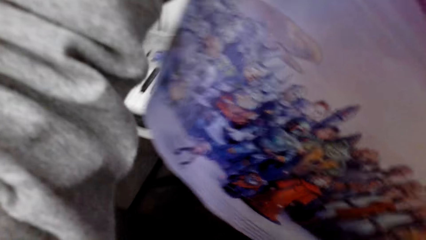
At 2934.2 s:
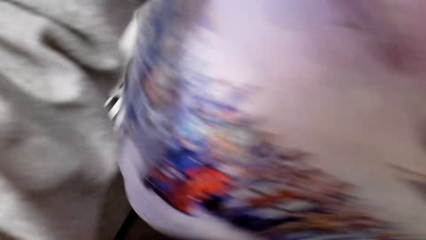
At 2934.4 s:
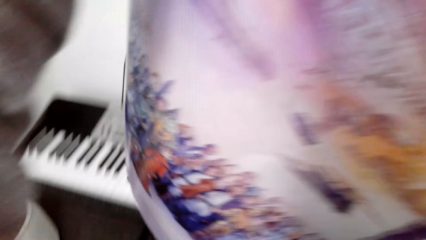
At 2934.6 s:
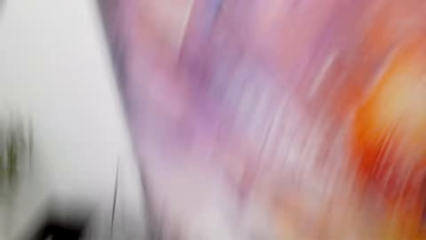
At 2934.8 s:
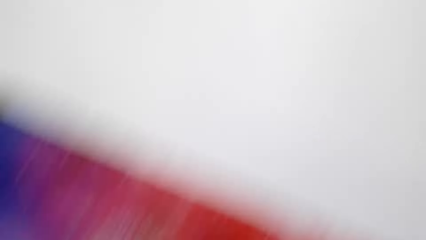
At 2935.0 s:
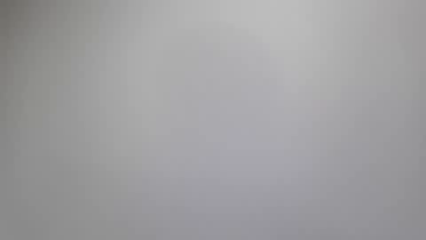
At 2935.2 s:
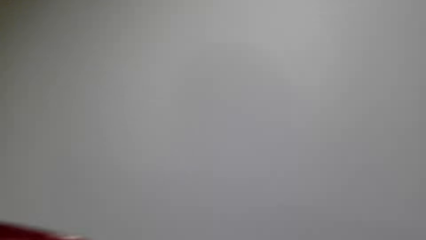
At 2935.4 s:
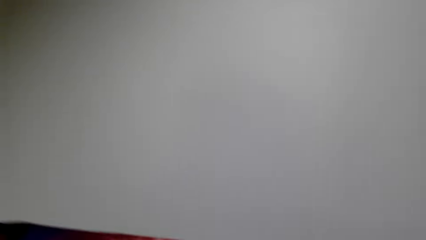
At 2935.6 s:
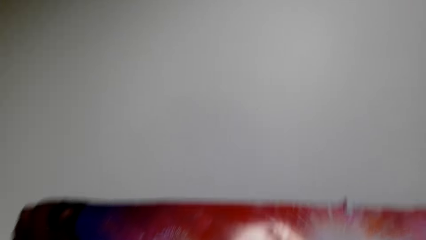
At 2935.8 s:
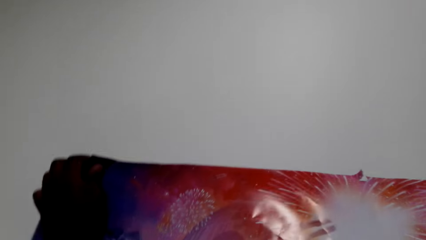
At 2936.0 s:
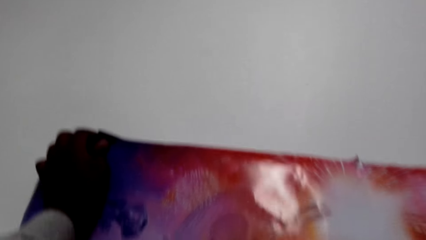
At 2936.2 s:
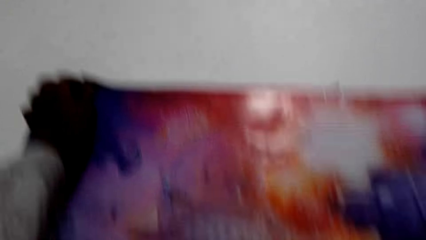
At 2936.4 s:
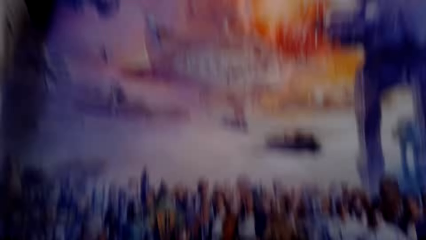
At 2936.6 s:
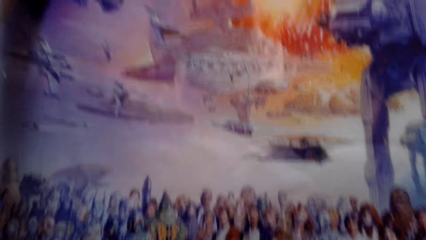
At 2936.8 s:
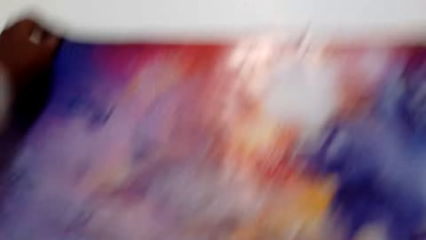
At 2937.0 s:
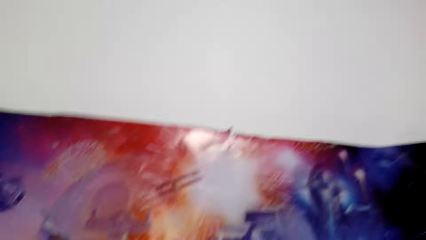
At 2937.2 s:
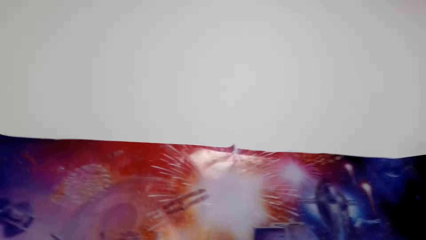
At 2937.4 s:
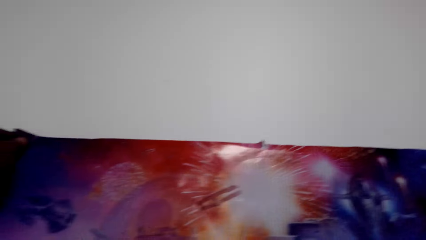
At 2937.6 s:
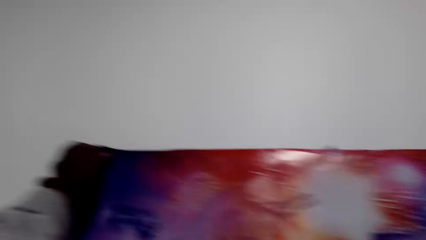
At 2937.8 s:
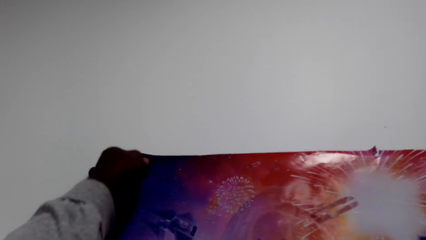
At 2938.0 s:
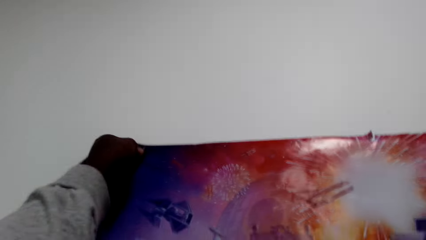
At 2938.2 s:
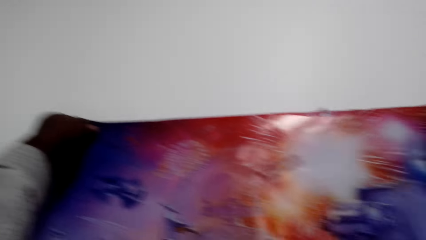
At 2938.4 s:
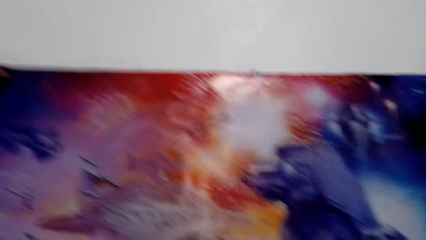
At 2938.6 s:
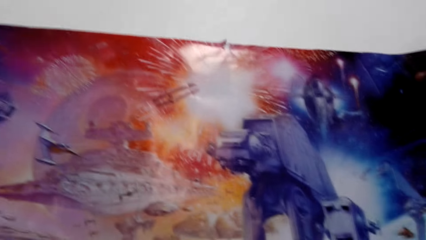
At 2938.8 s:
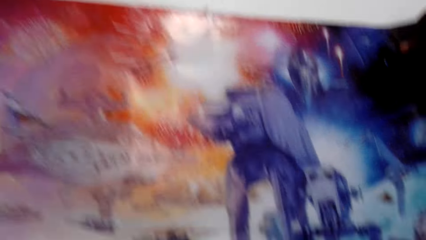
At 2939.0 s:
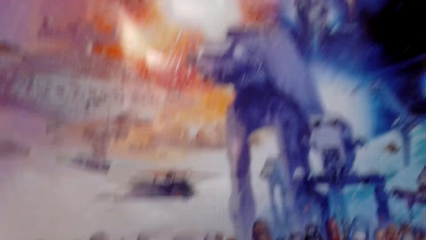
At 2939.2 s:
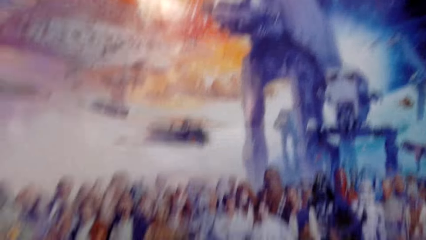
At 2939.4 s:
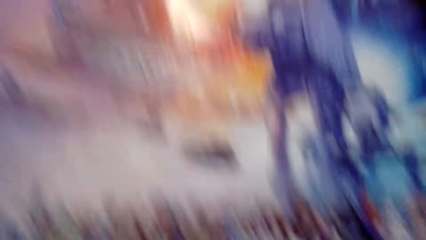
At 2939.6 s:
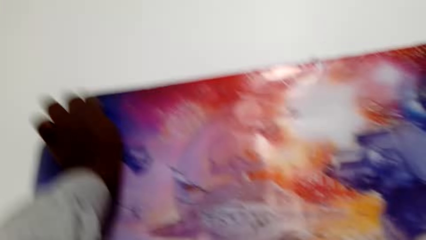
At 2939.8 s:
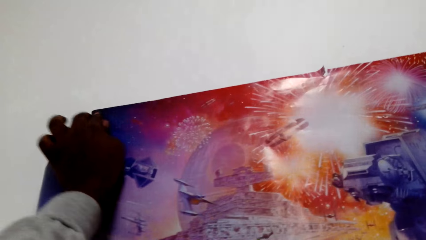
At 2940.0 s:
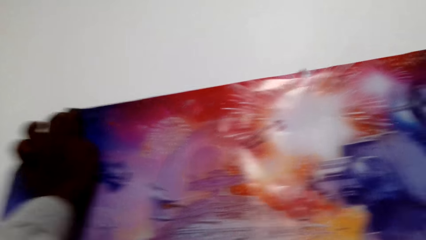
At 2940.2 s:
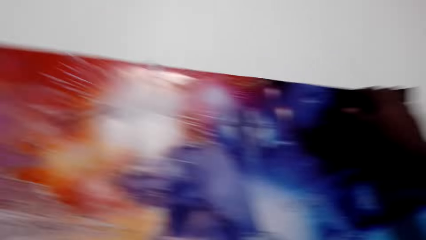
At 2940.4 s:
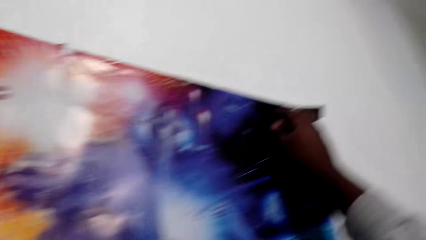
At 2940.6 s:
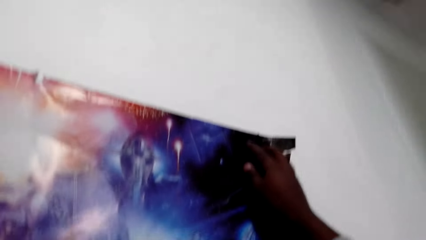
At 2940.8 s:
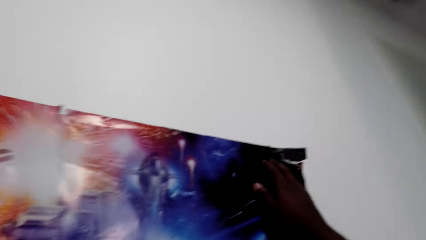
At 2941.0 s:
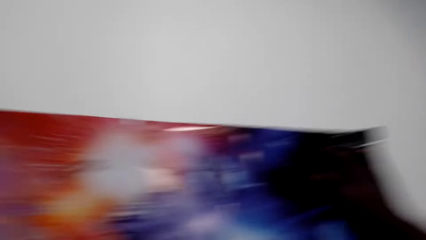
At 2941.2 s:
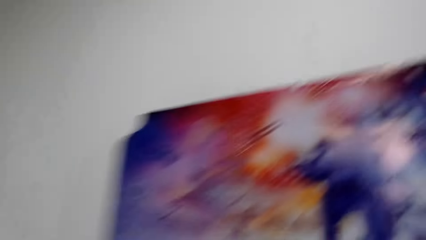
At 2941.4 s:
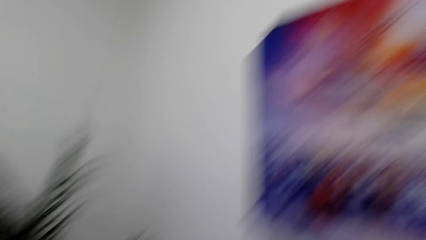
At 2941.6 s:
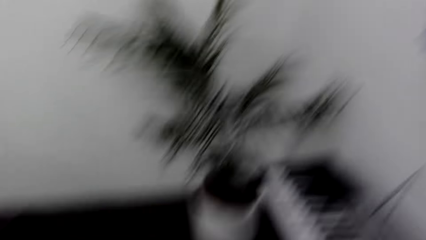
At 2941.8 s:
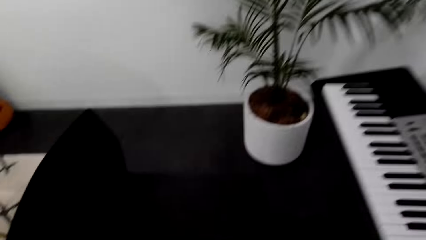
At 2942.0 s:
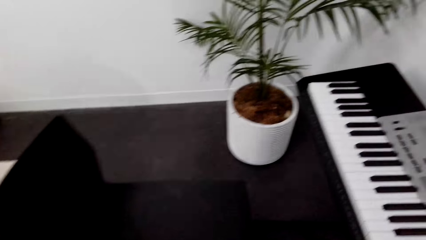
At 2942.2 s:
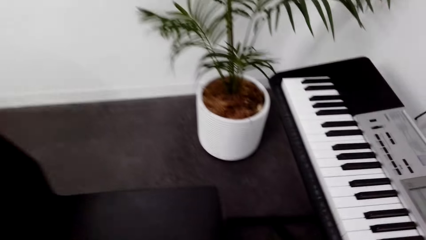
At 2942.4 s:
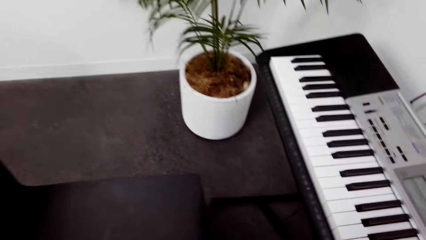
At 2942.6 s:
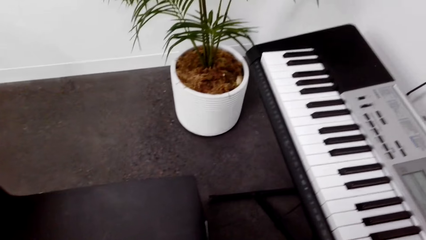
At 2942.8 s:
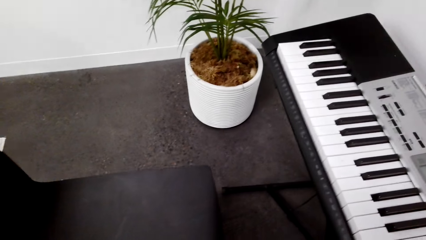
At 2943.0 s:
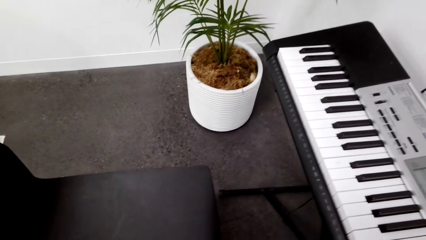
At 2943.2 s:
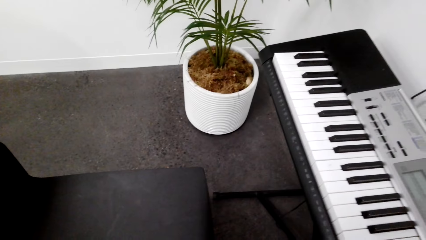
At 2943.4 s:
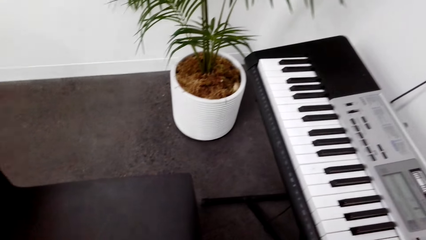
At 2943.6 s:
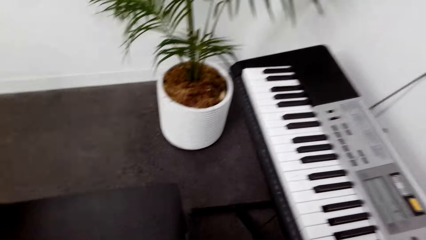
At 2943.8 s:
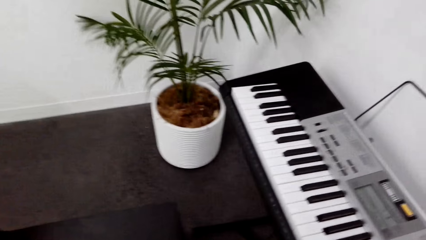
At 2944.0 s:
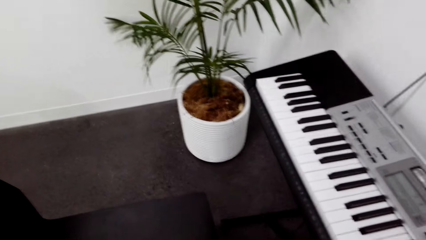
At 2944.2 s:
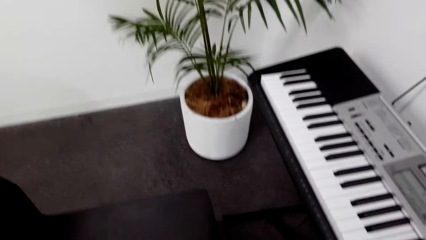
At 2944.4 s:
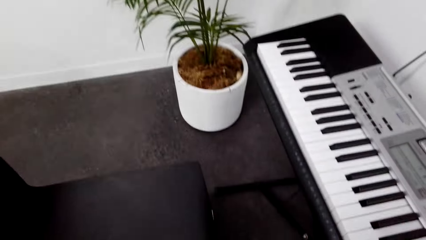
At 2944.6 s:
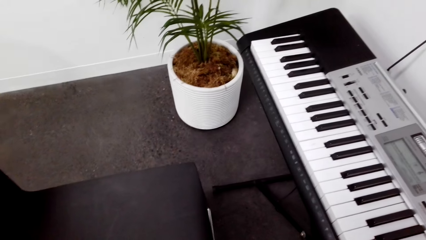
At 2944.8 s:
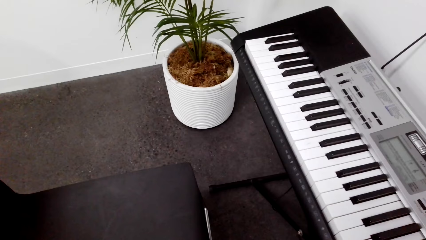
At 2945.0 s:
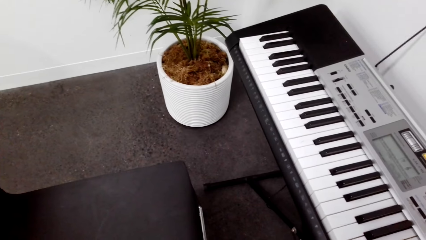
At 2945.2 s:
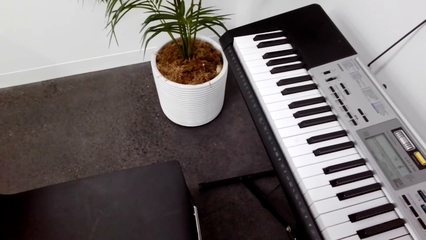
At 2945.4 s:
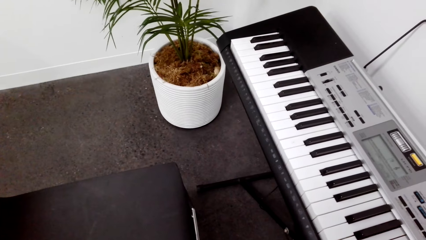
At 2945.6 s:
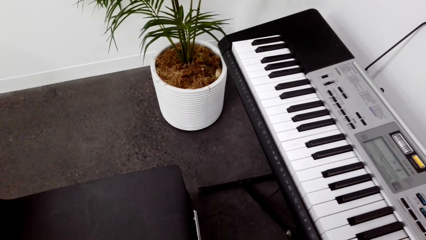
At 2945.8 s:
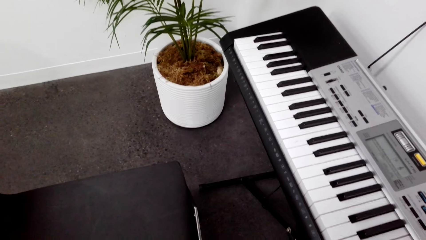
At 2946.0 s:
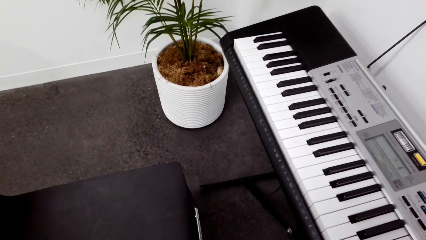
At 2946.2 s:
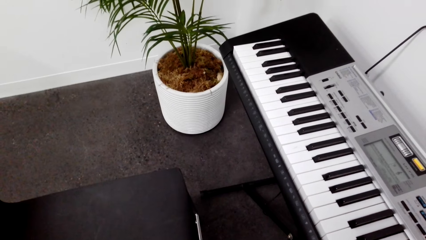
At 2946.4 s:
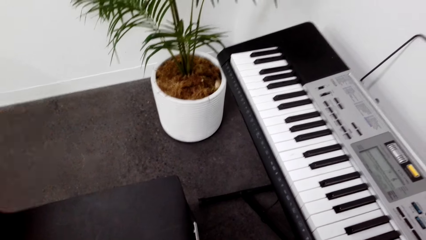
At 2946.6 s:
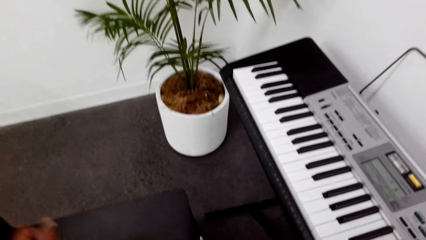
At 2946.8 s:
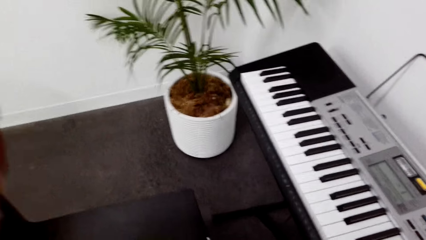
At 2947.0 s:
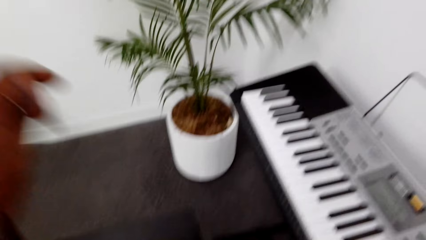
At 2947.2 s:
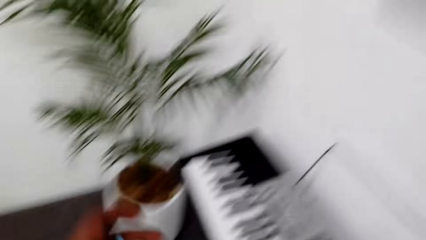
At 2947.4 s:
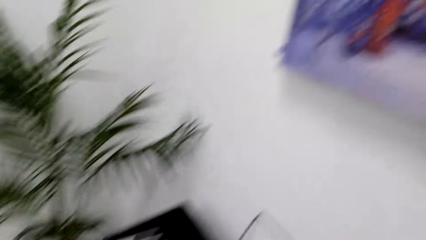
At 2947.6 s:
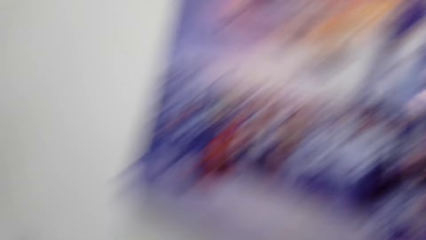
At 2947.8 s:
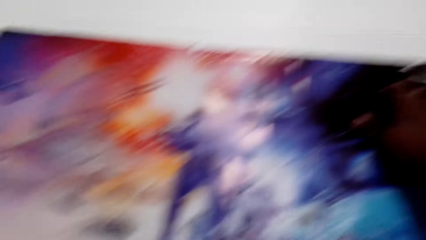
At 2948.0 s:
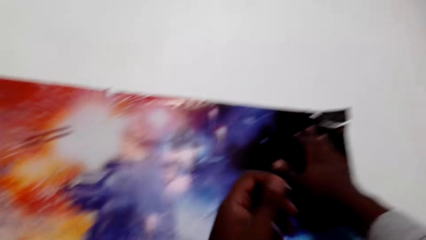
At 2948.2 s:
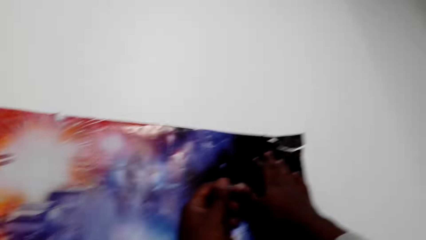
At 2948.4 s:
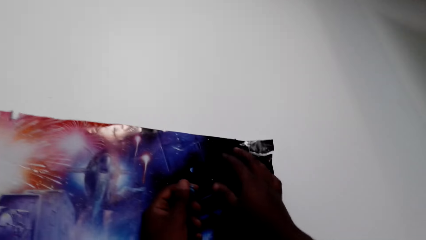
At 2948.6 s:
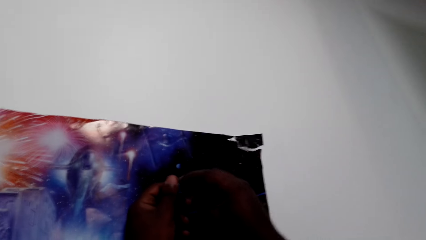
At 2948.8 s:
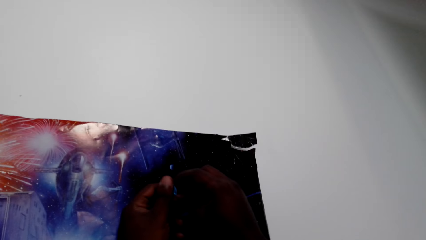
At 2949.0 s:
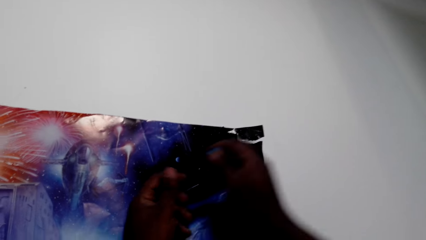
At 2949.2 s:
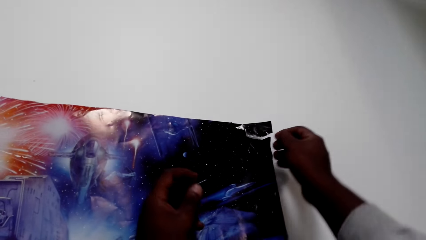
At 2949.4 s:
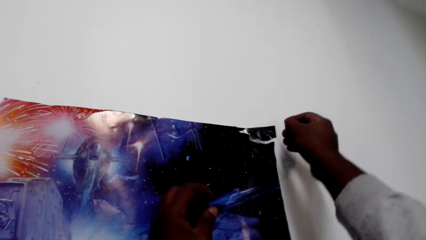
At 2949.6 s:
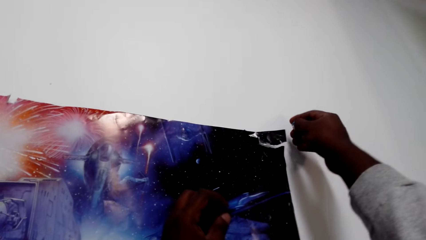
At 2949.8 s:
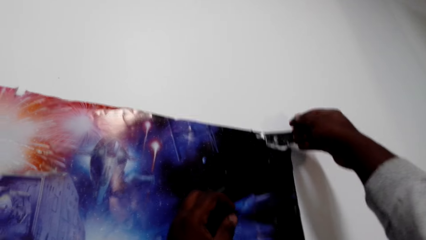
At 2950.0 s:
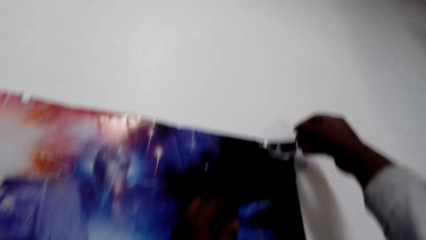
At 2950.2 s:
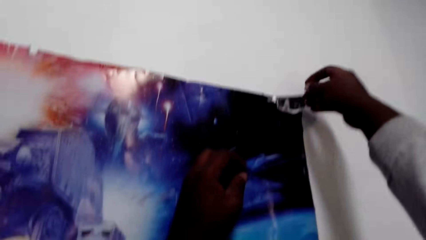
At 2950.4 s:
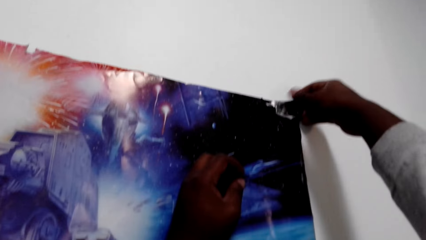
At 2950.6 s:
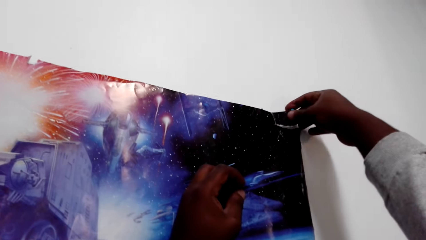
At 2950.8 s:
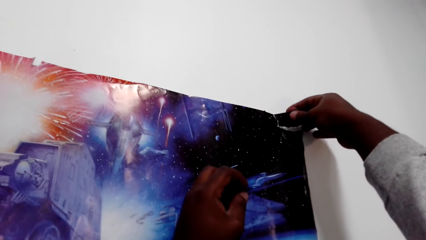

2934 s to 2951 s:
The camera wearer sticks the picture on the wall. They look around. They pick up a tape.
